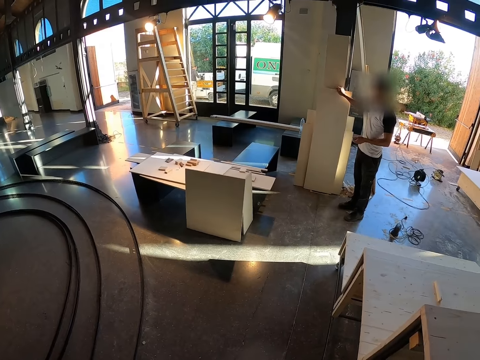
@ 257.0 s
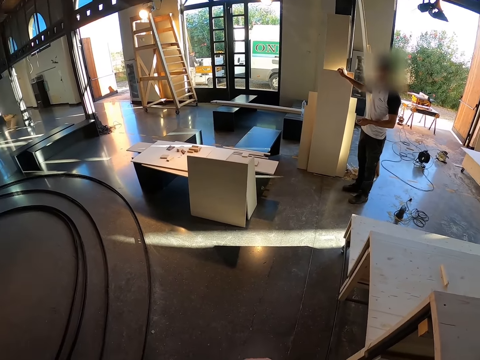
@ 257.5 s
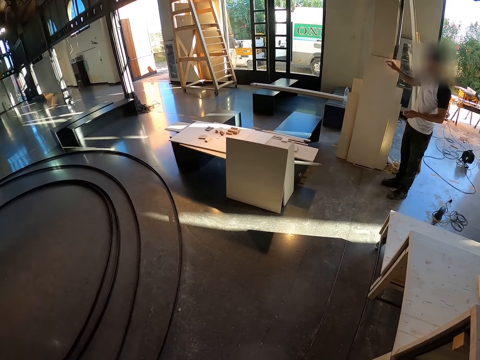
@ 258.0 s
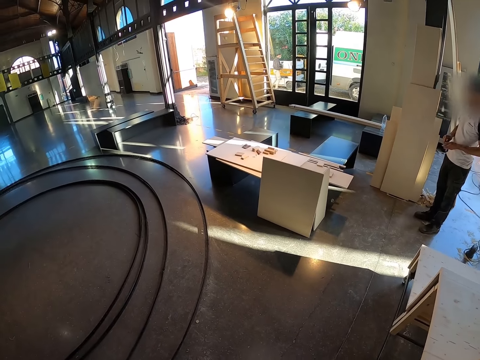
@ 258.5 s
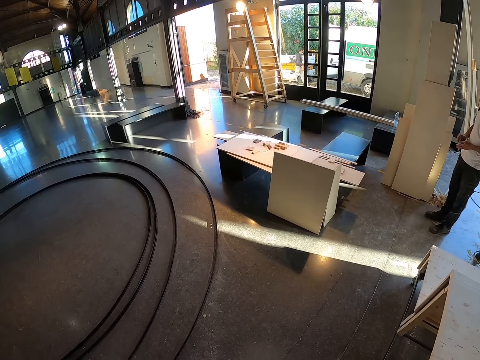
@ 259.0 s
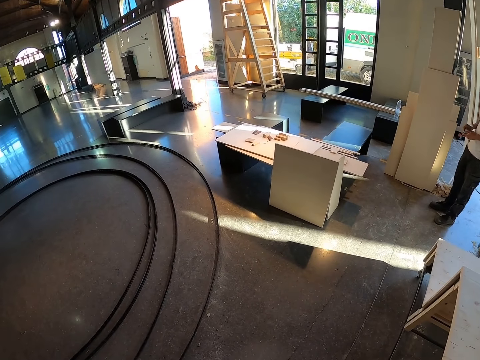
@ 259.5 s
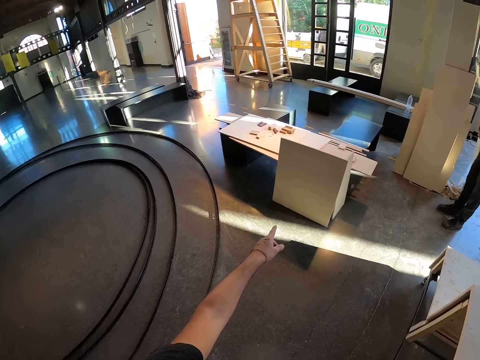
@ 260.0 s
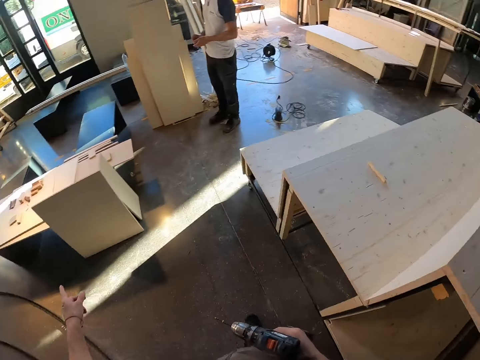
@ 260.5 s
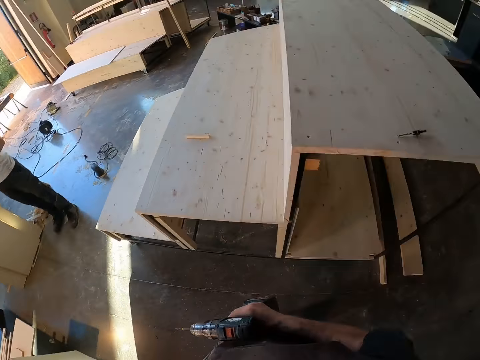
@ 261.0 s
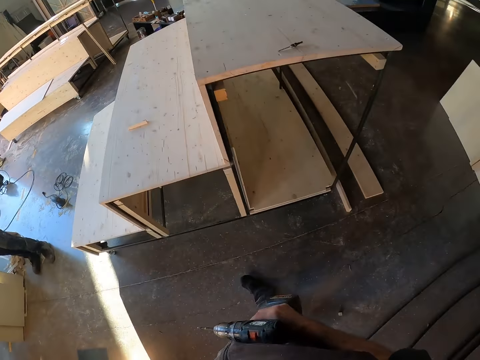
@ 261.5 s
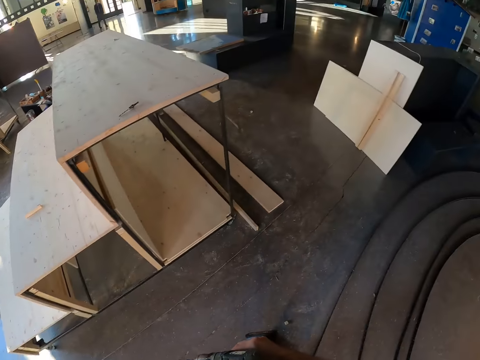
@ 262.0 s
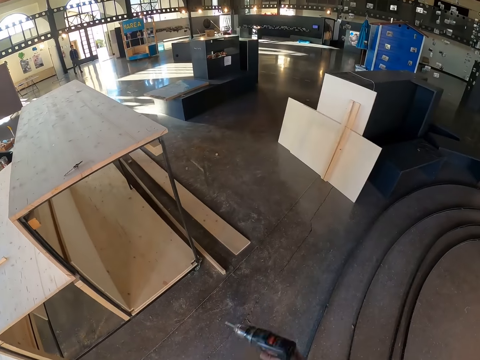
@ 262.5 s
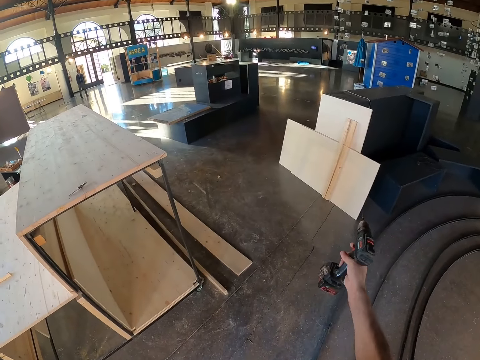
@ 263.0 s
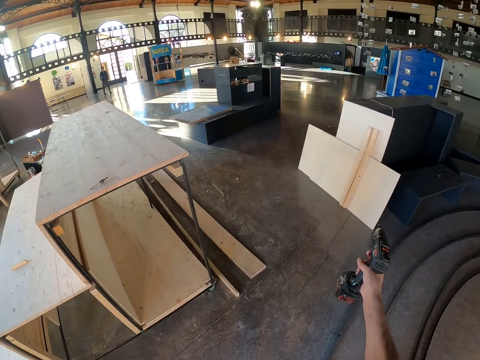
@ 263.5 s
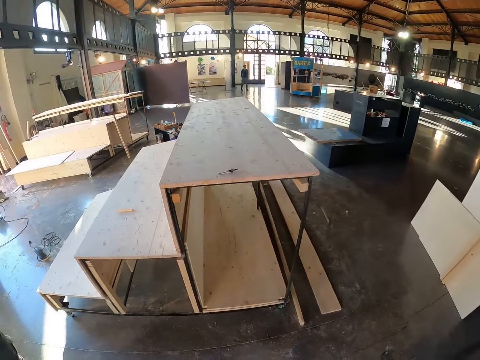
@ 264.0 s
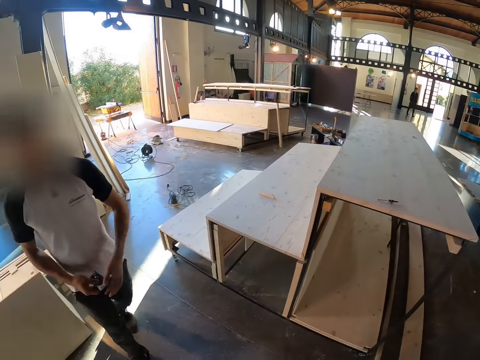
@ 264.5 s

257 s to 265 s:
The camera wearer holds a drill. They converse with a man.

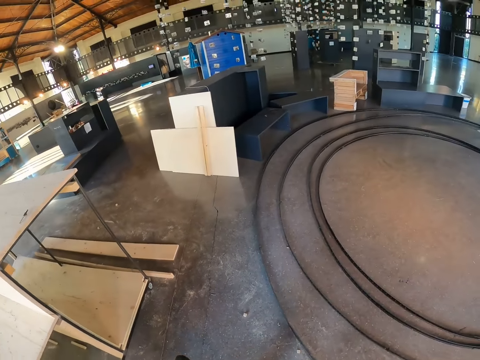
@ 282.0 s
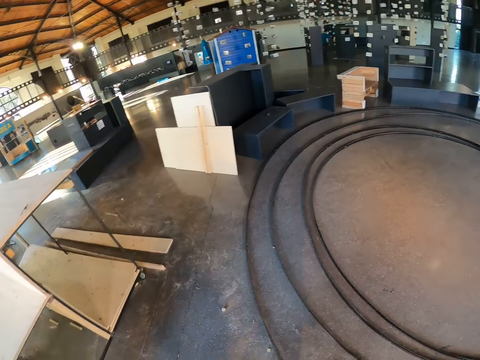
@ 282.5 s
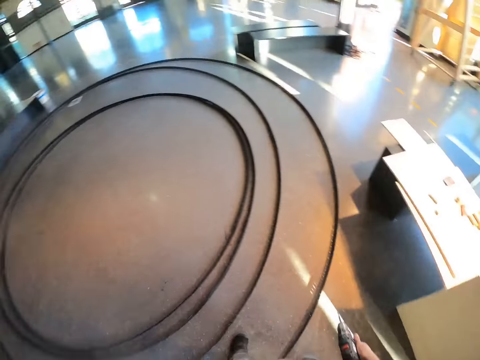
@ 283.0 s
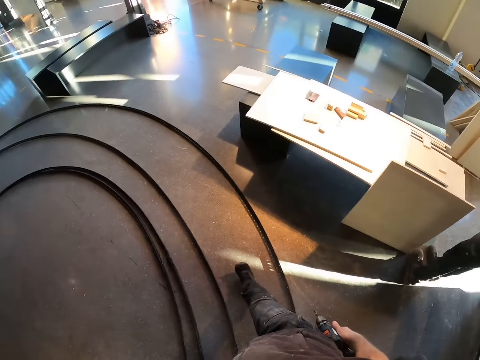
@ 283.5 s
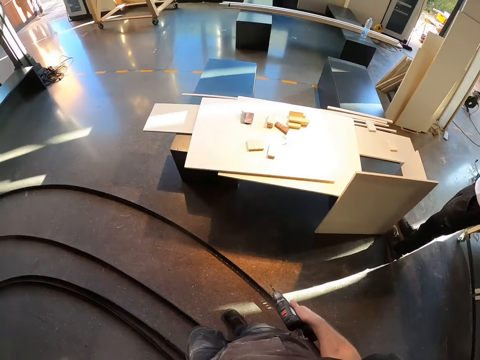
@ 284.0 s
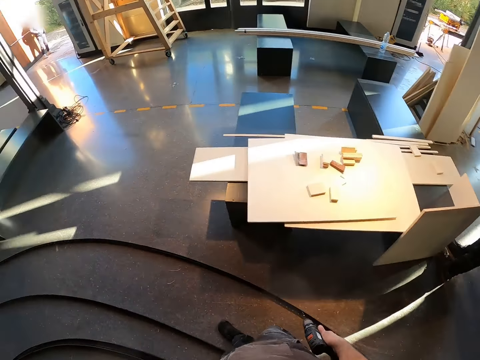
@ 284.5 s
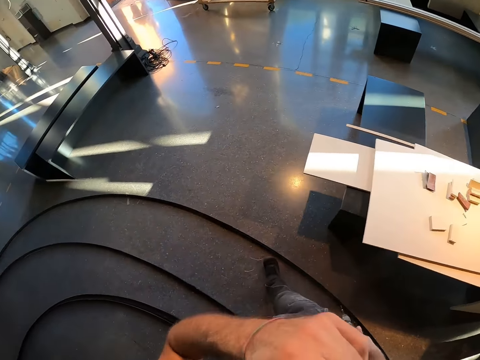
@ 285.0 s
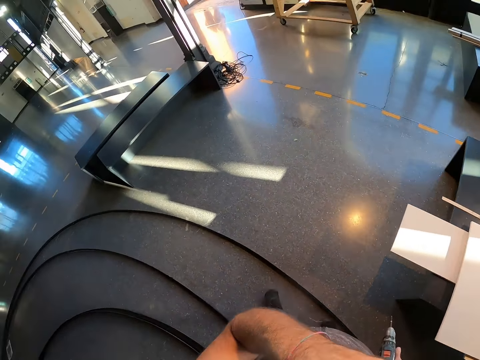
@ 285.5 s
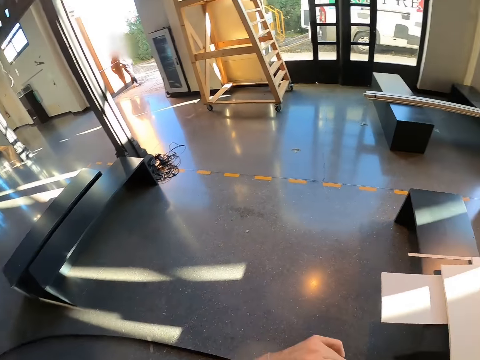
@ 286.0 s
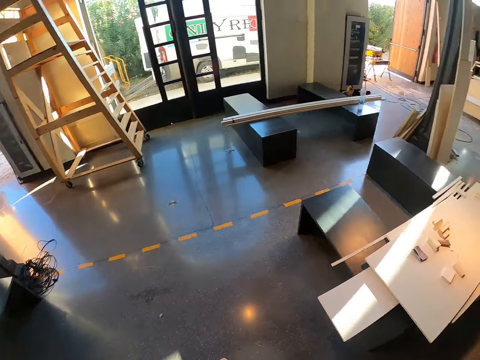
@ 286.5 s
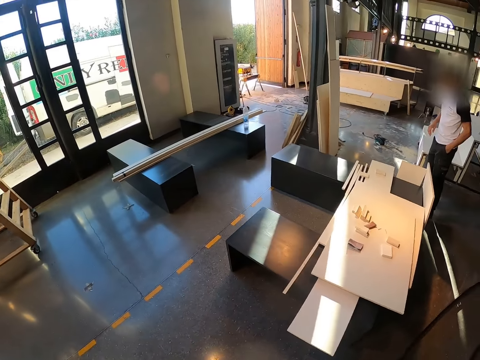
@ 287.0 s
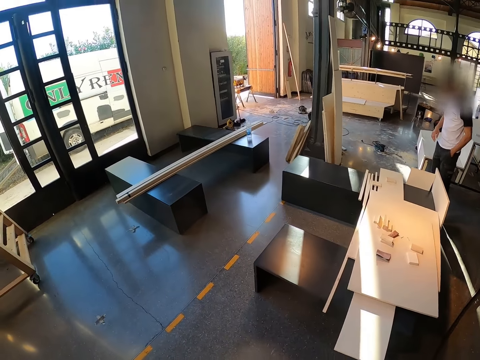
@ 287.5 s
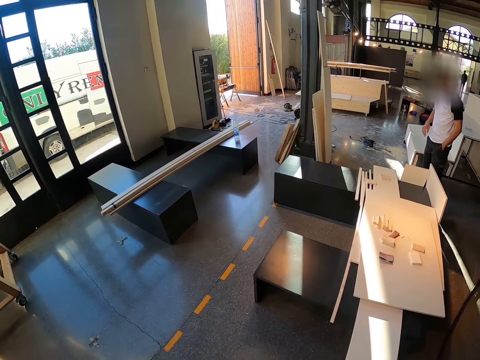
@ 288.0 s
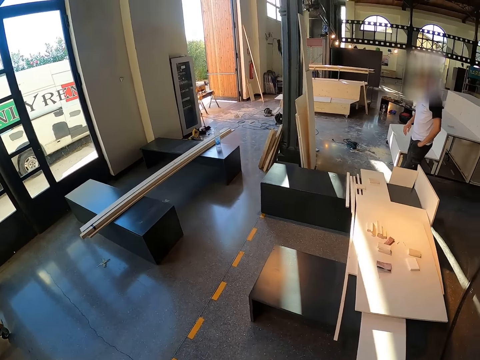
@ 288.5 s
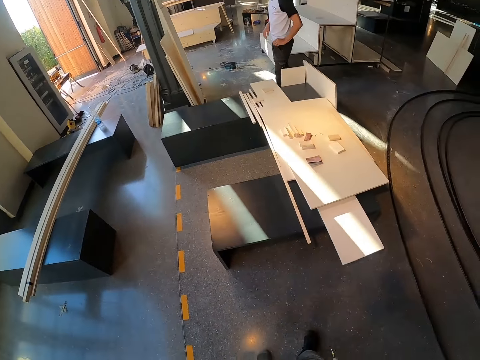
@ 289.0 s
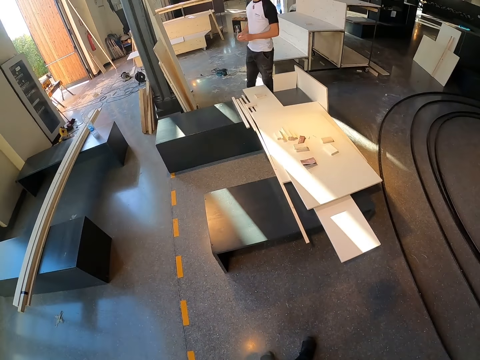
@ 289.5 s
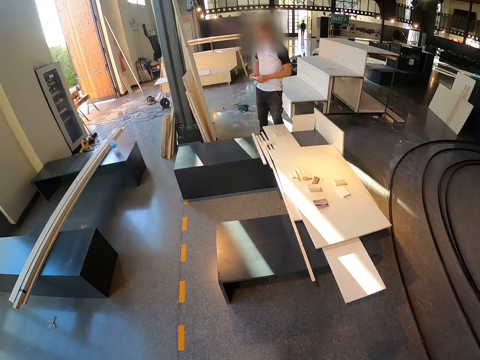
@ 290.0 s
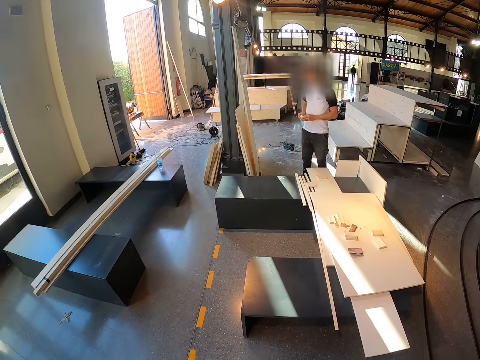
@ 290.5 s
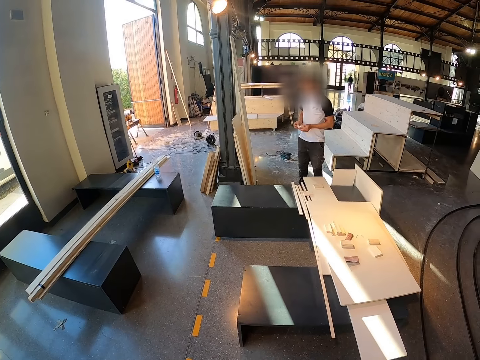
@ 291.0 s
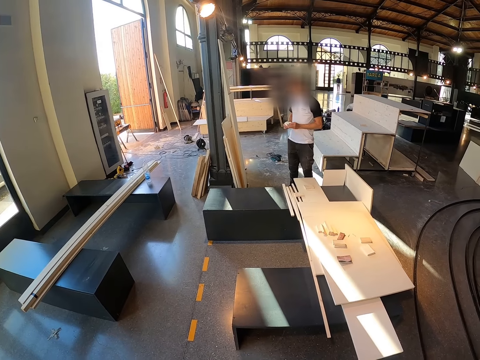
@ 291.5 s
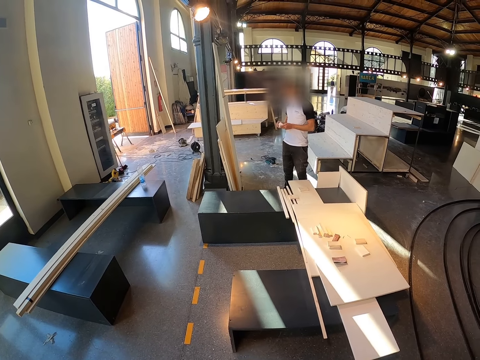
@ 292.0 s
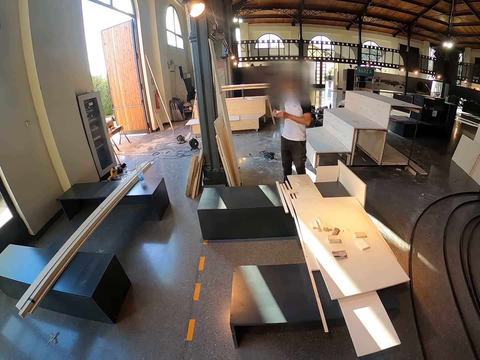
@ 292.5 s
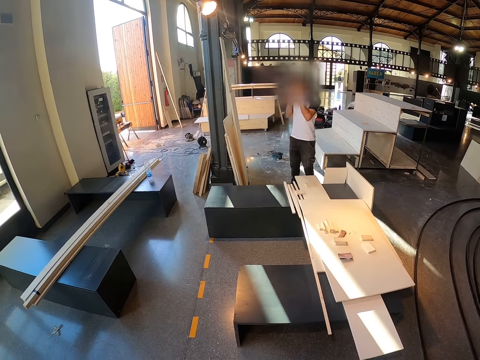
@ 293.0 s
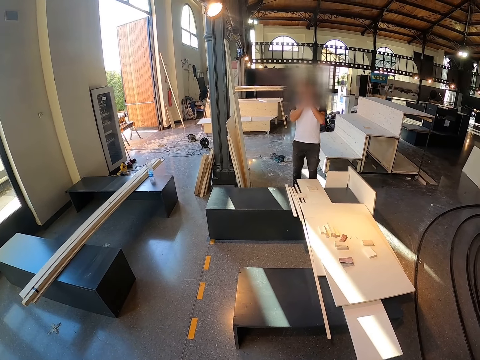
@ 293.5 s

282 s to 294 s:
The camera wearer holds a drill. They walk around. They stare around.

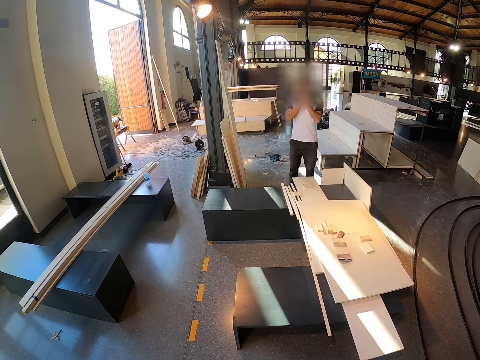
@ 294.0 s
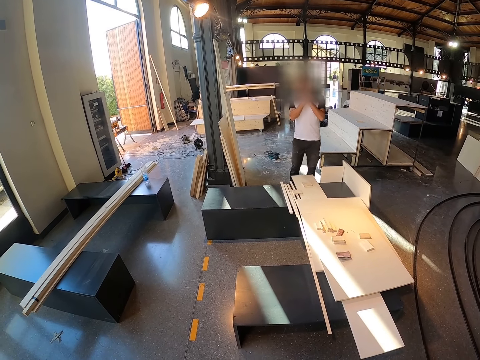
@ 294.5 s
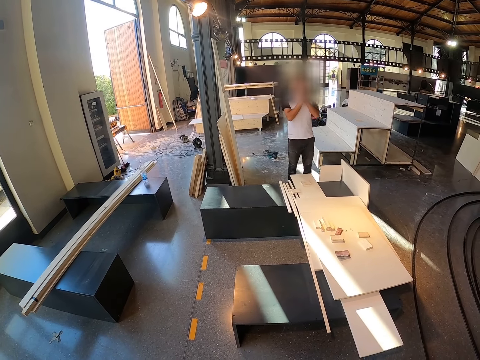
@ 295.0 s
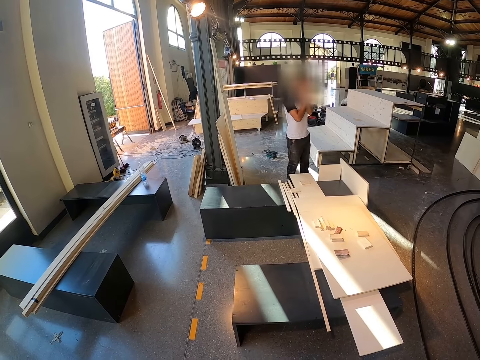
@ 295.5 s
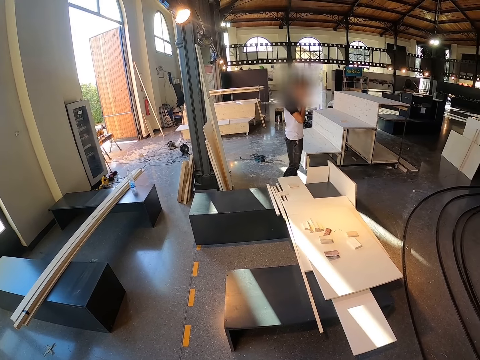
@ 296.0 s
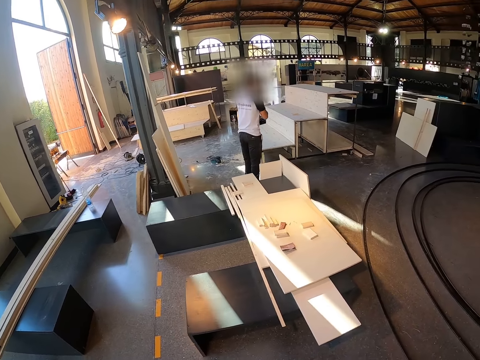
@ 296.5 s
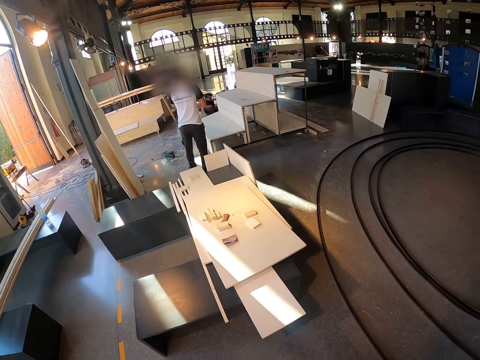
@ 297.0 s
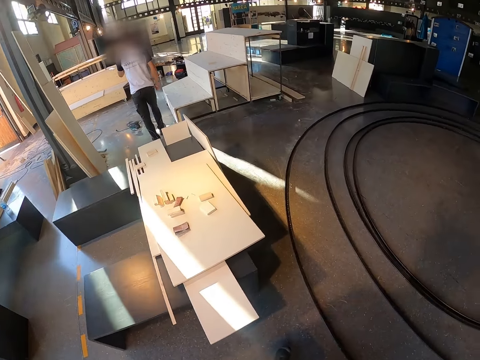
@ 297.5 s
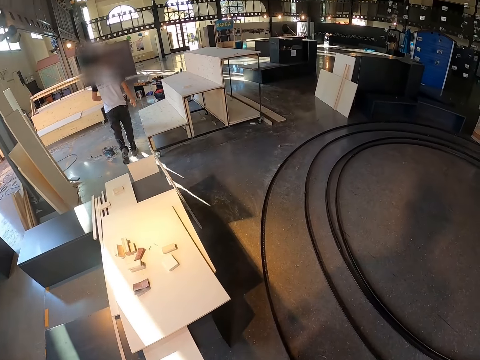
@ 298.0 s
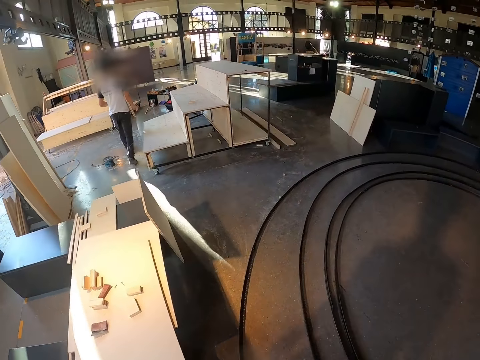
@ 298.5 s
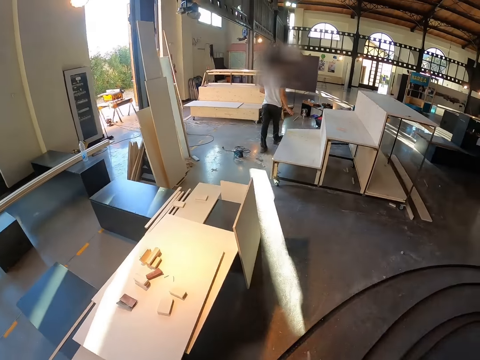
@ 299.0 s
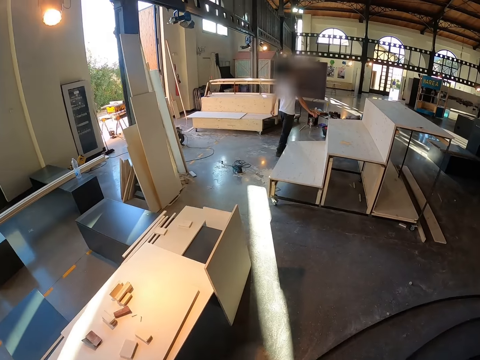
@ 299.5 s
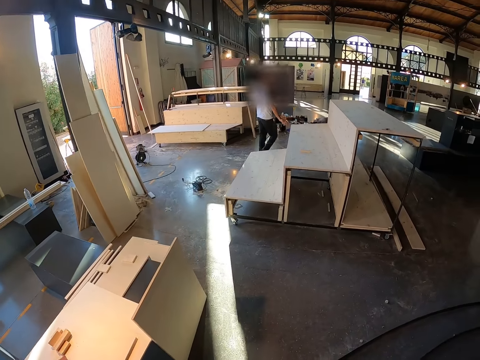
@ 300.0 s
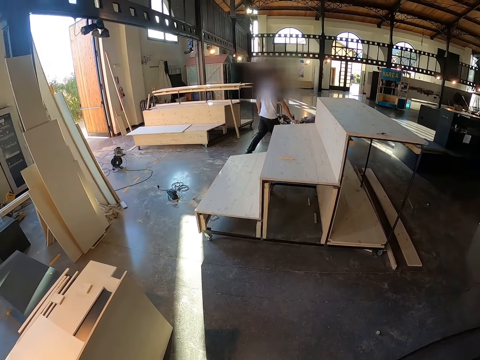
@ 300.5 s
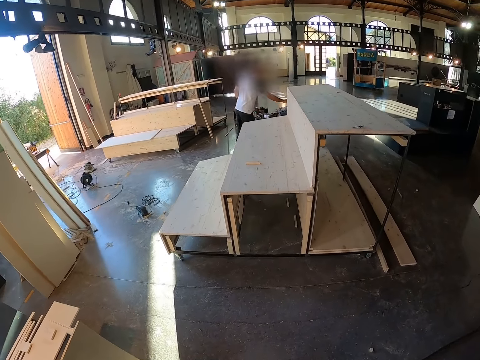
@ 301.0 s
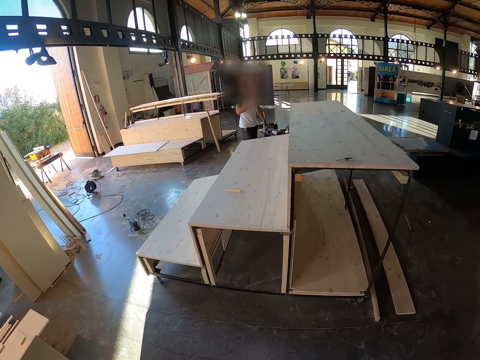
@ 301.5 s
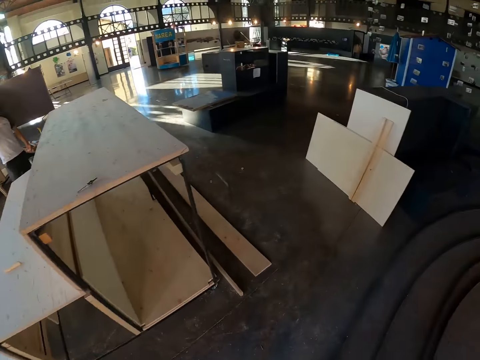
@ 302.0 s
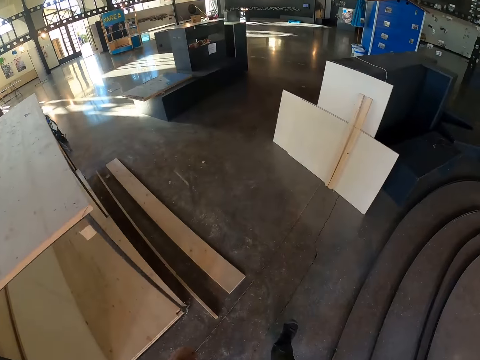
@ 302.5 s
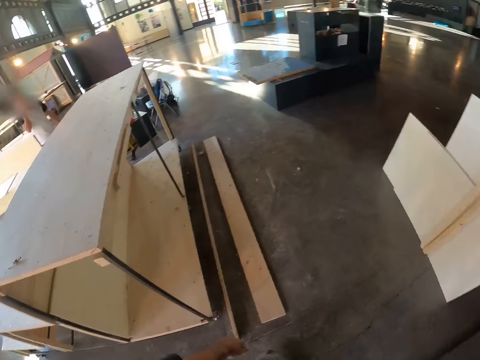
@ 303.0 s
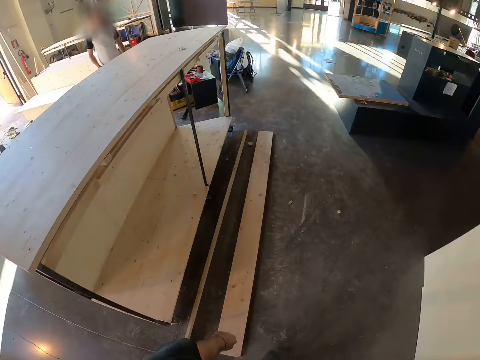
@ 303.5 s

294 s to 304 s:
A man walks around. The camera wearer moves around.
